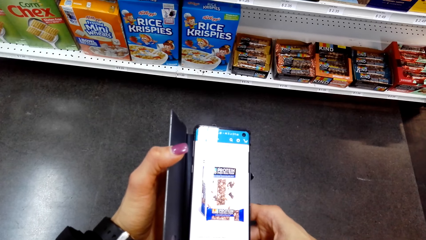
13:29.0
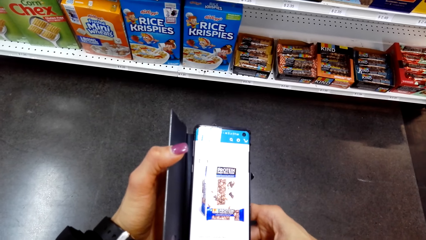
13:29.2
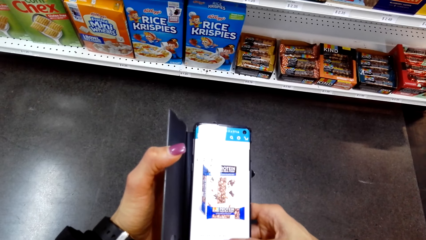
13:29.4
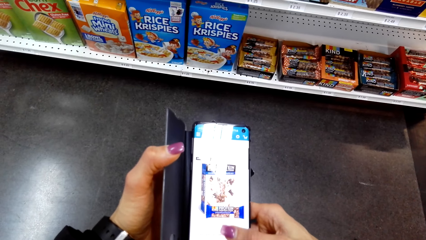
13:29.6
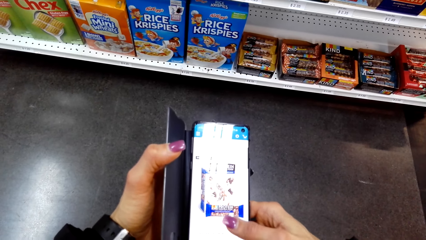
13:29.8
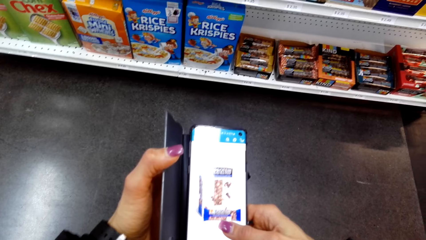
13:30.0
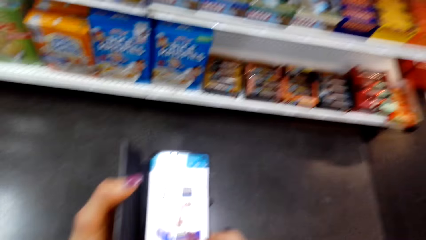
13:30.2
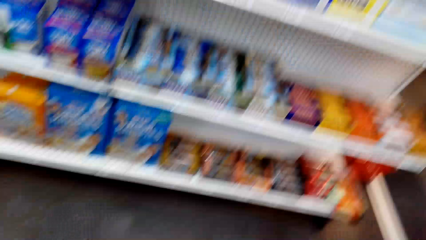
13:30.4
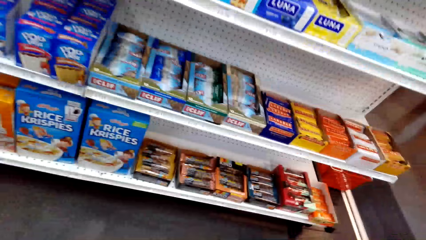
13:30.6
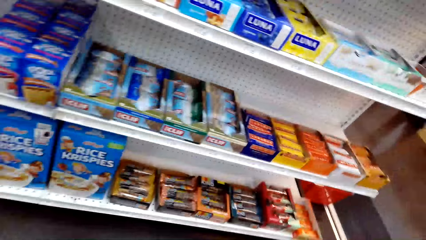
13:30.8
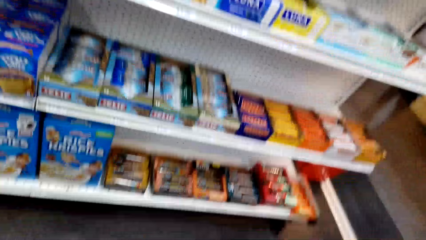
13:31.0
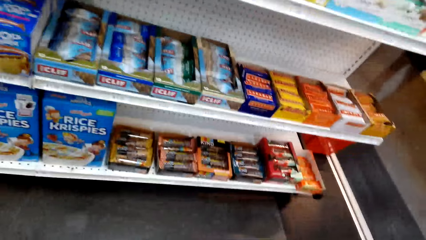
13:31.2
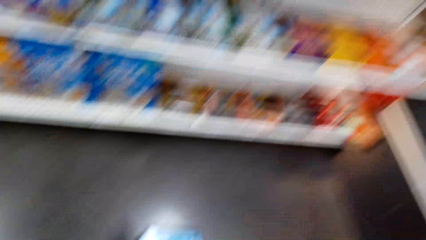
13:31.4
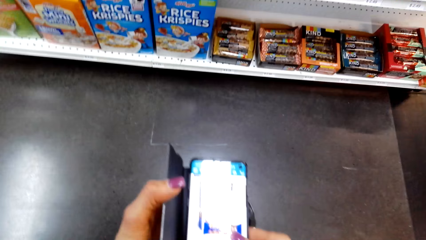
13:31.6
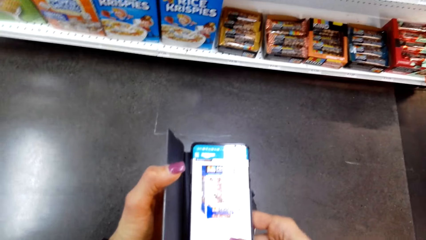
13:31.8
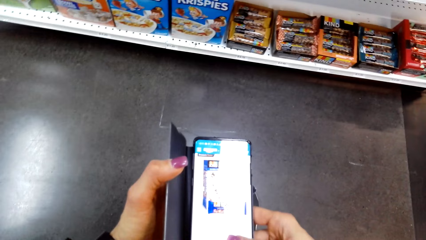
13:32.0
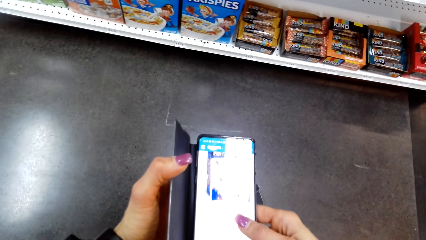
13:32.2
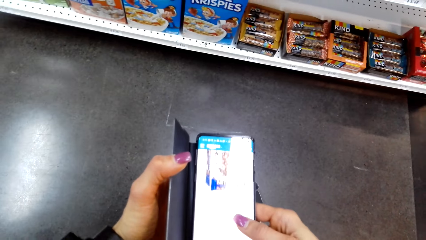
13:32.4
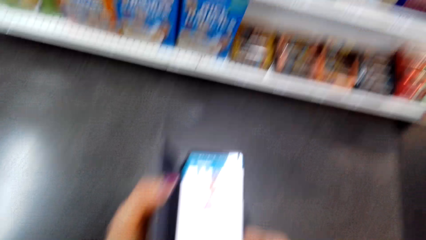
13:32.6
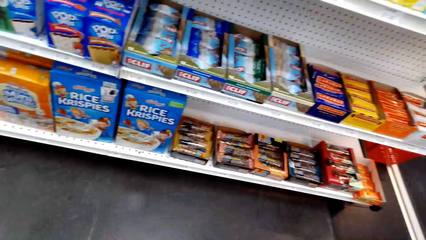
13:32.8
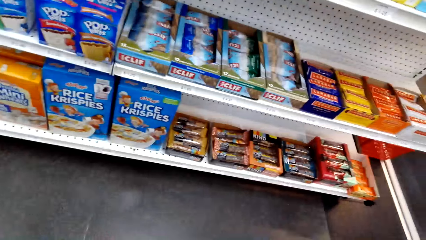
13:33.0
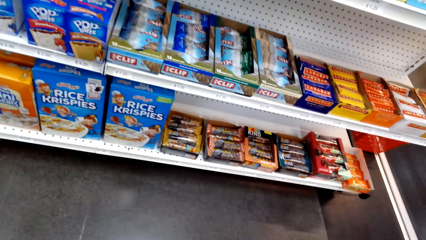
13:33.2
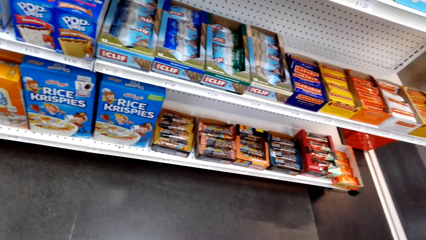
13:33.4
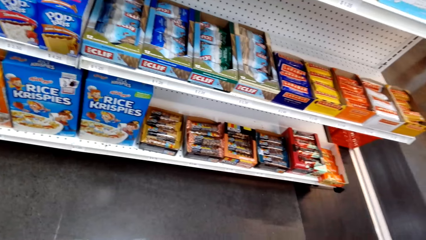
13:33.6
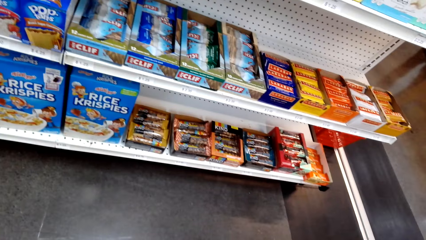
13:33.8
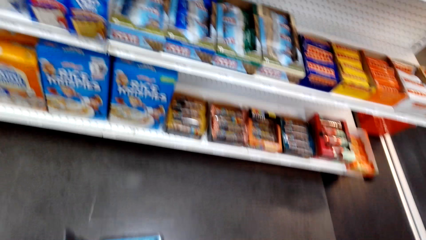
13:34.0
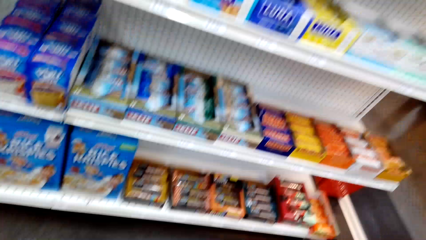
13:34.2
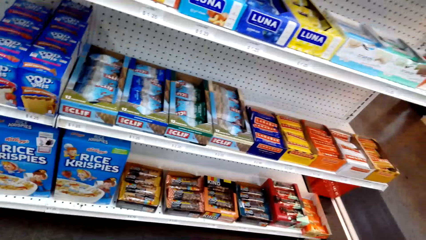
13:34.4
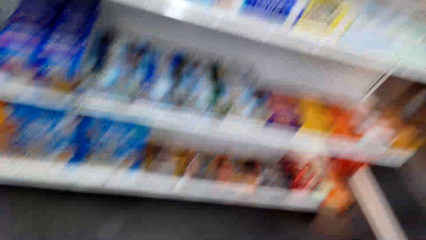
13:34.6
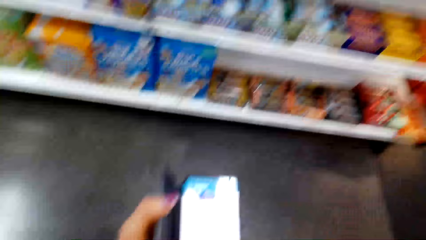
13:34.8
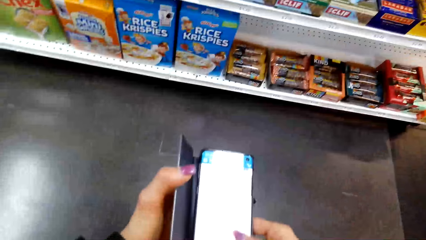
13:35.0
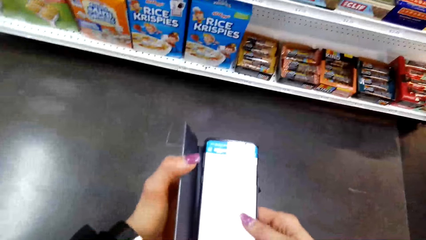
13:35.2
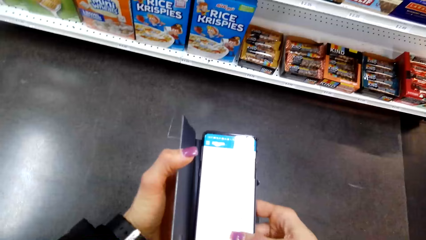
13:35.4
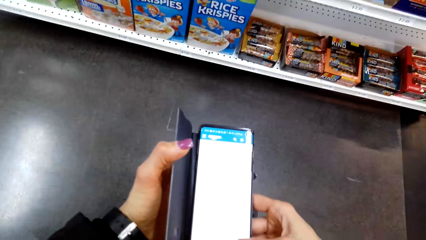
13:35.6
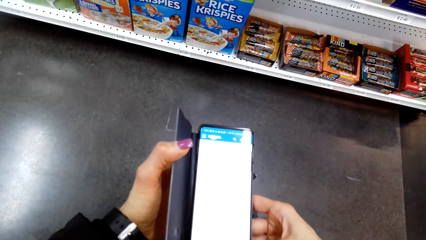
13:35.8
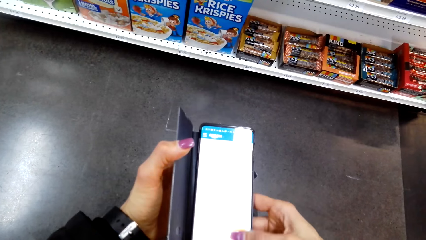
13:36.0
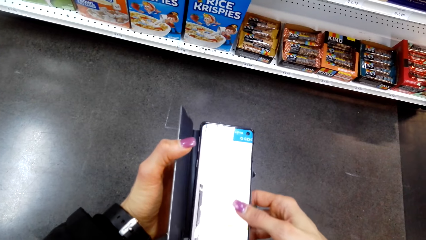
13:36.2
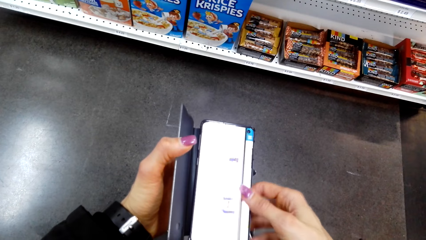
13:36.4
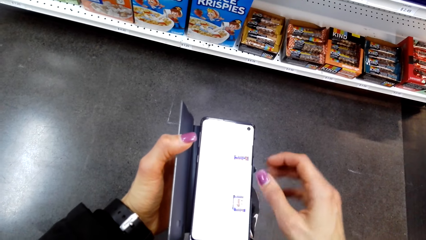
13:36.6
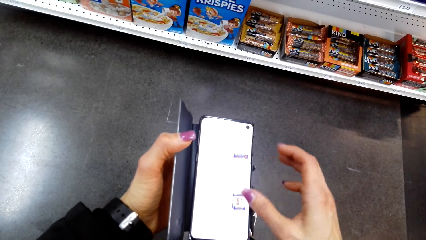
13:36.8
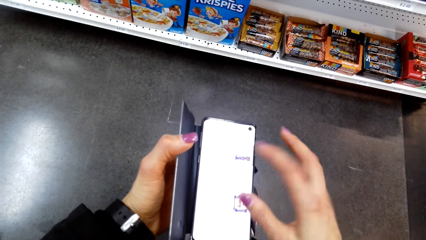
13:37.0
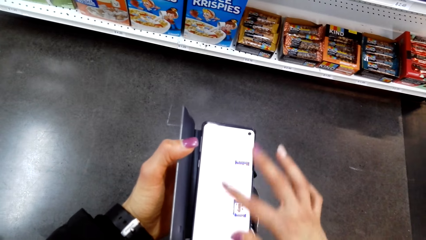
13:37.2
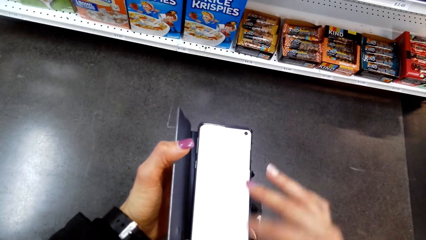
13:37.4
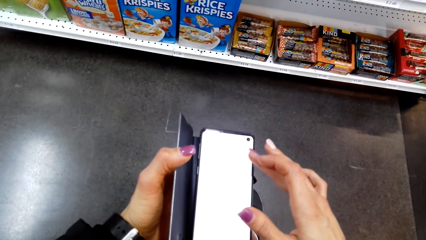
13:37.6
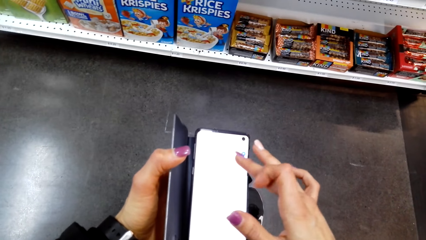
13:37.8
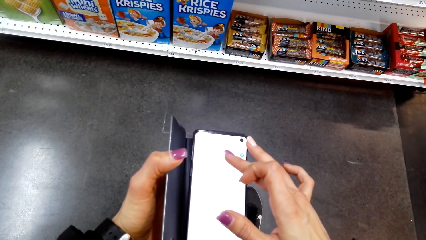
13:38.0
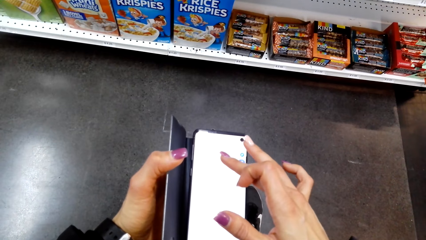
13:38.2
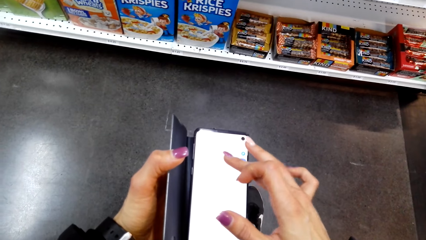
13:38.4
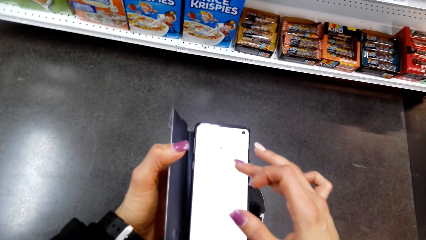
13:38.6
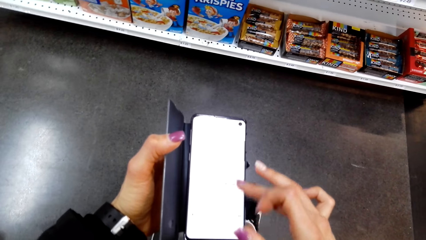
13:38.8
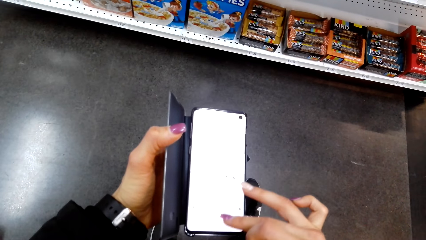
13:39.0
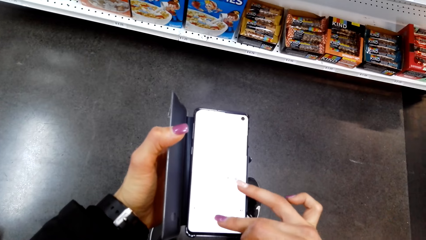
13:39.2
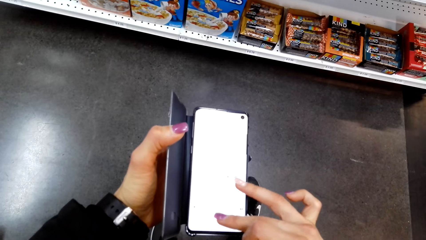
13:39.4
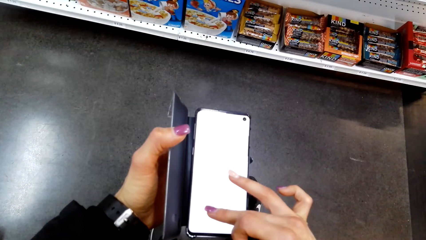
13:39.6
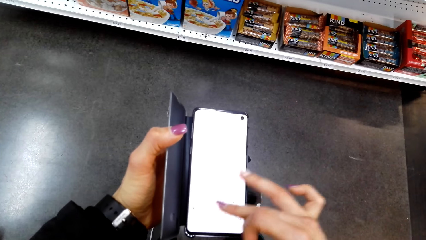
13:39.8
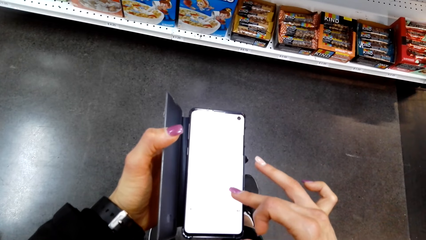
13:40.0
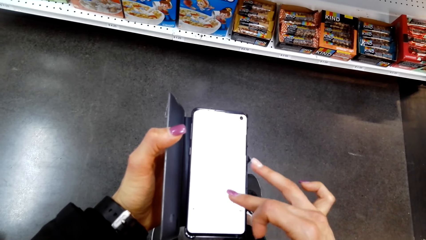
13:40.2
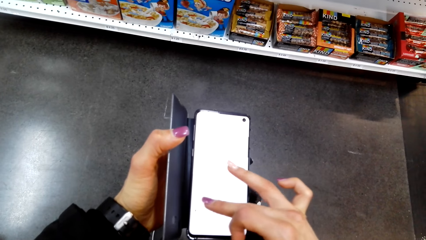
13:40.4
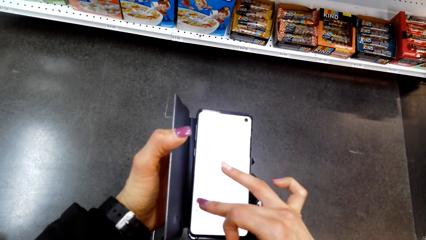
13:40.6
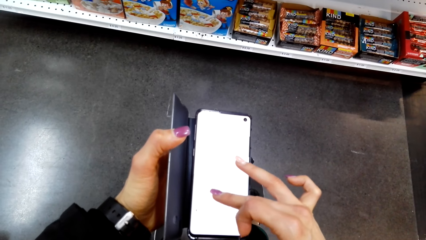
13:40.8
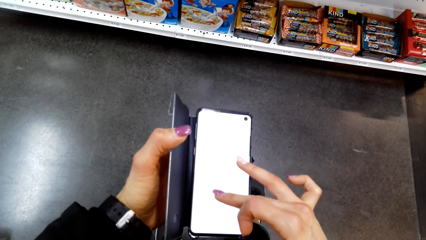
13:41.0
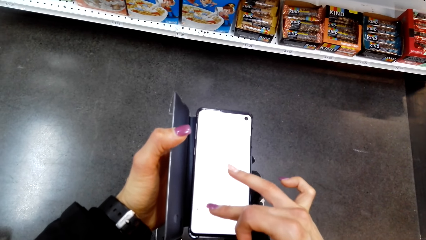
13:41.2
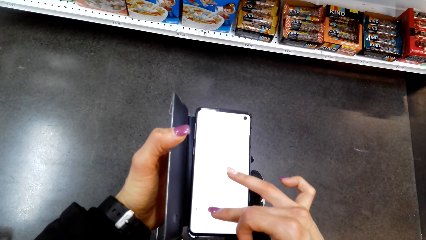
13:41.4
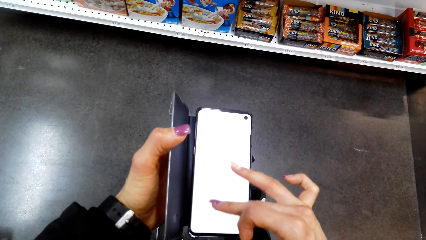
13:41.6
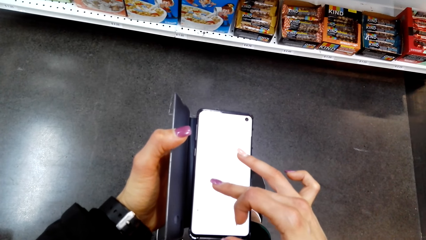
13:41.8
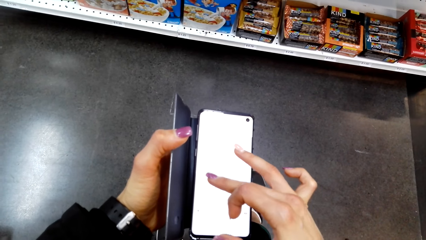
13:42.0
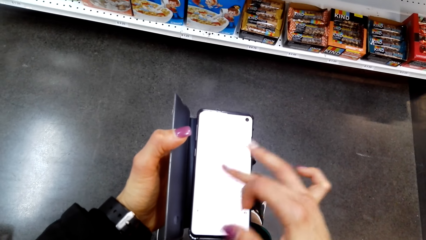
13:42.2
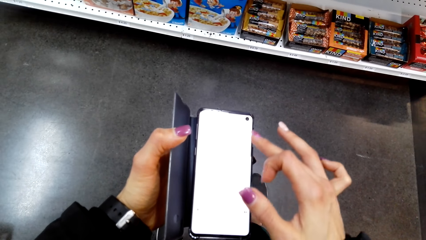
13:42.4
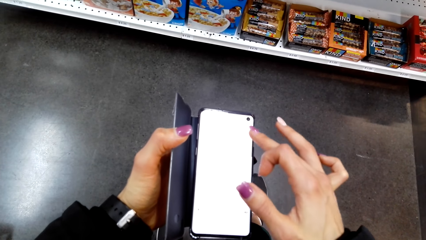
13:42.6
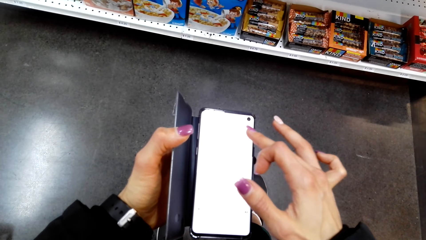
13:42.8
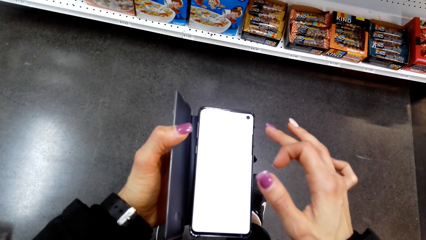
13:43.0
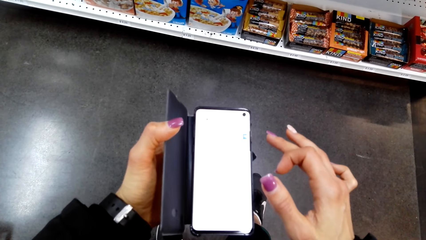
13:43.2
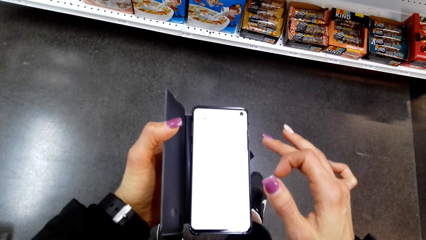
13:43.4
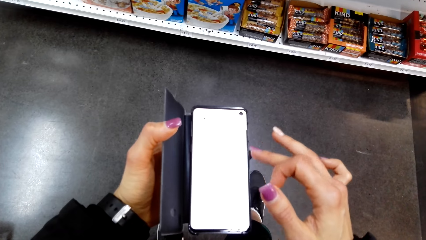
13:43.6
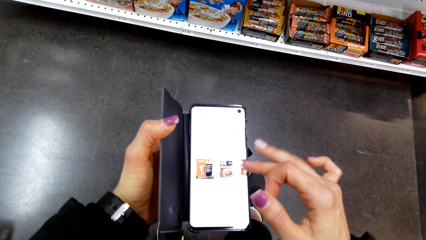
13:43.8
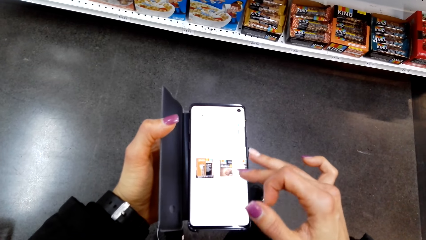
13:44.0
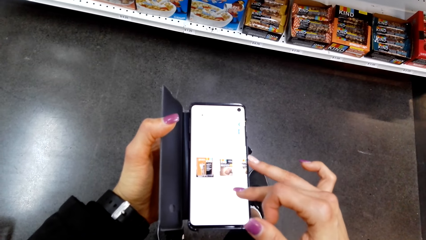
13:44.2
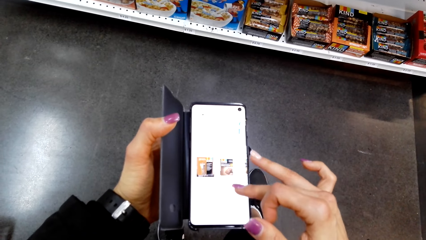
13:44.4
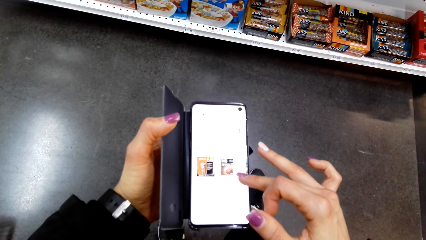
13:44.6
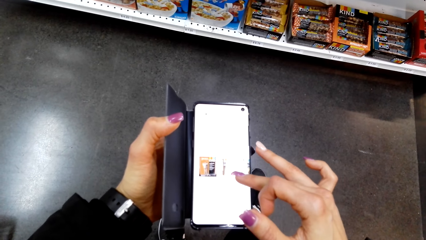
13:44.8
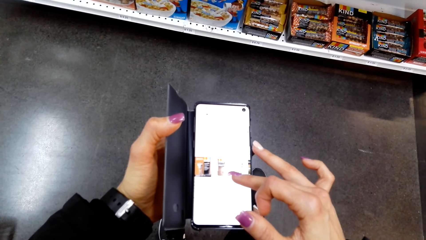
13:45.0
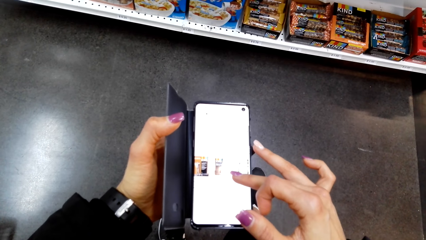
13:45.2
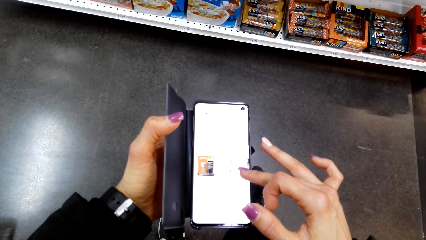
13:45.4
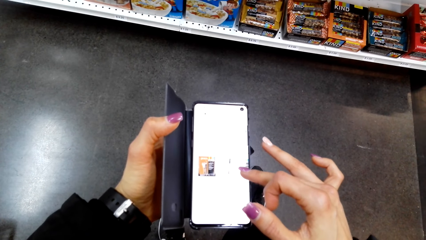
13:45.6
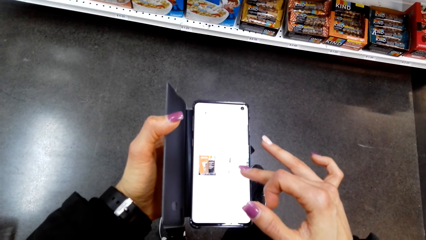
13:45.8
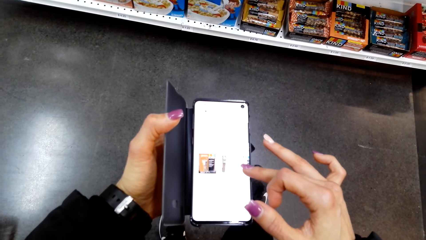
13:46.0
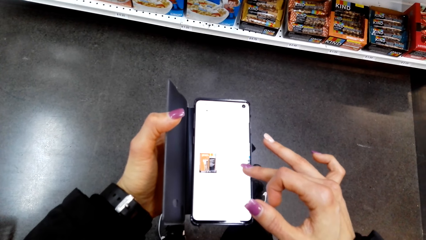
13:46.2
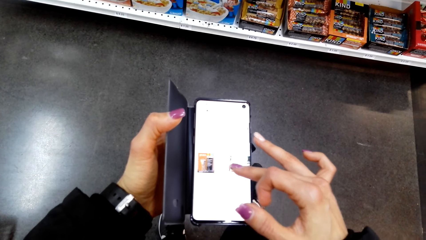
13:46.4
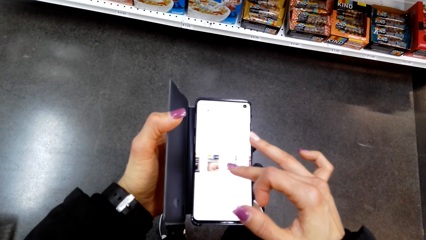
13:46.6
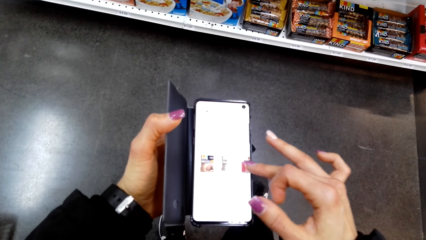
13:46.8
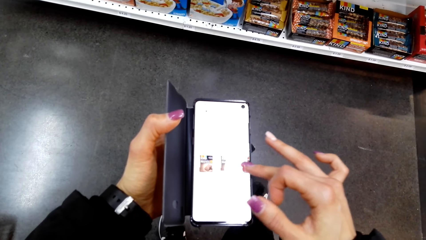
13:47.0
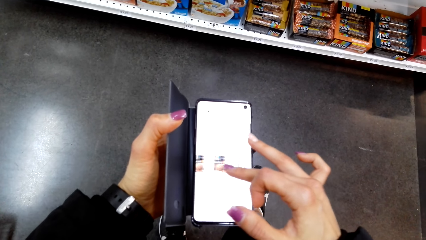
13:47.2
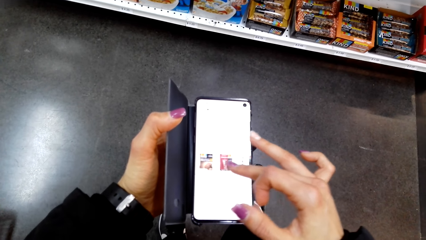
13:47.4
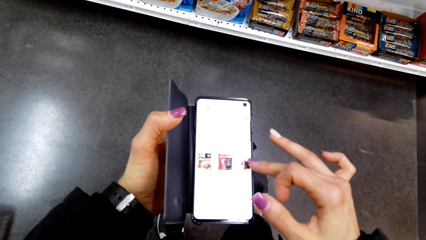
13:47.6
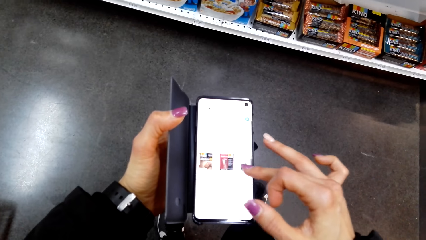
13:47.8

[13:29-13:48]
The camera wearer looks around. They operate the phone. They look around. They use the phone. They scroll the screen of the phone with the finger.
